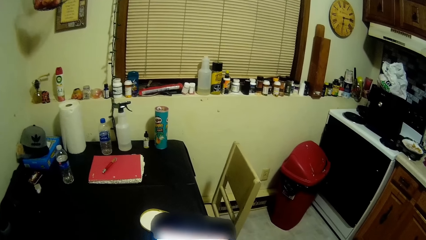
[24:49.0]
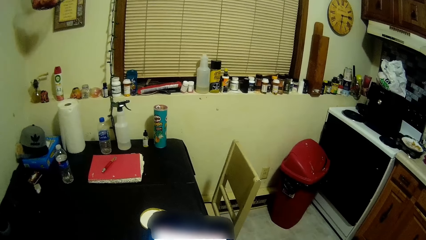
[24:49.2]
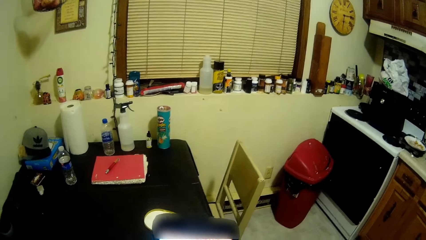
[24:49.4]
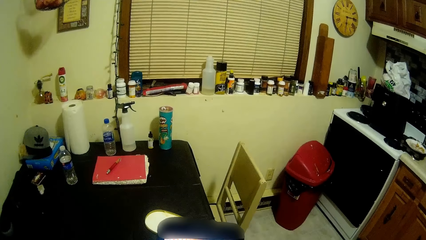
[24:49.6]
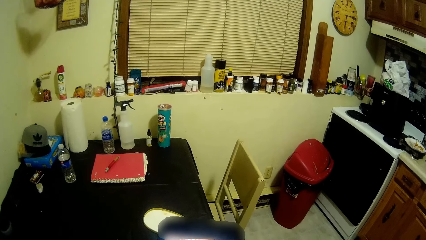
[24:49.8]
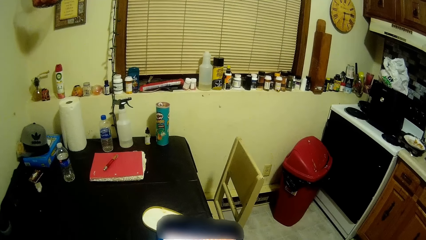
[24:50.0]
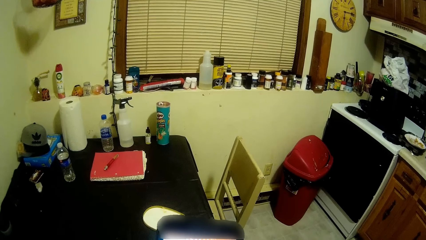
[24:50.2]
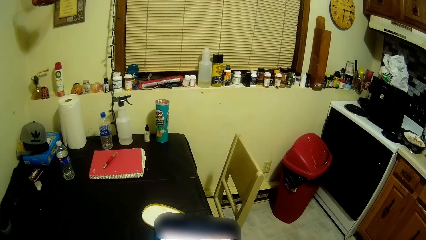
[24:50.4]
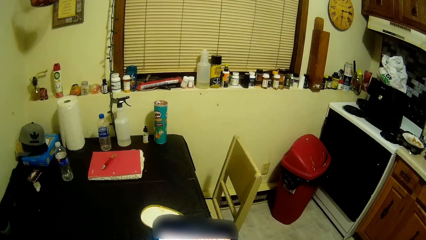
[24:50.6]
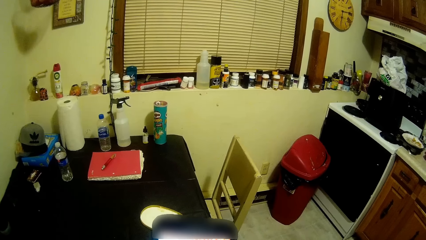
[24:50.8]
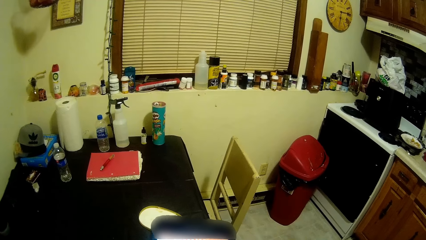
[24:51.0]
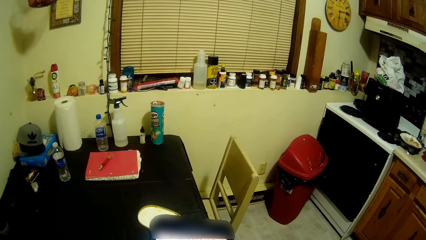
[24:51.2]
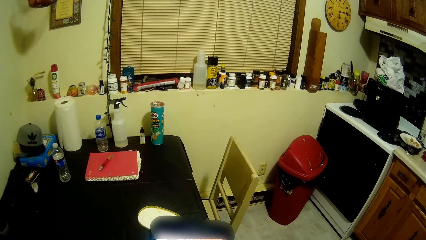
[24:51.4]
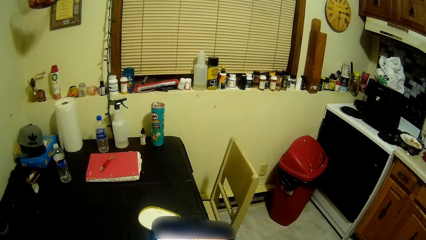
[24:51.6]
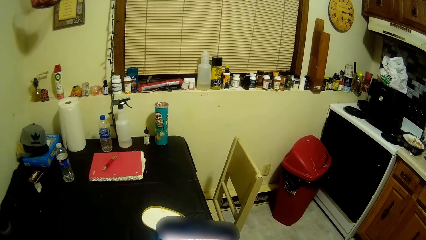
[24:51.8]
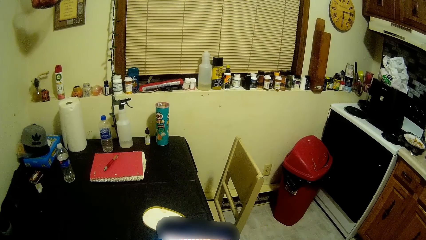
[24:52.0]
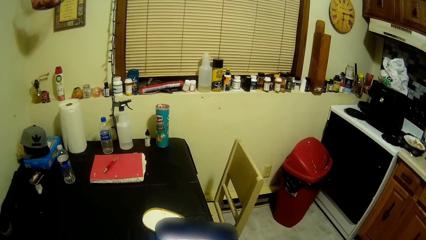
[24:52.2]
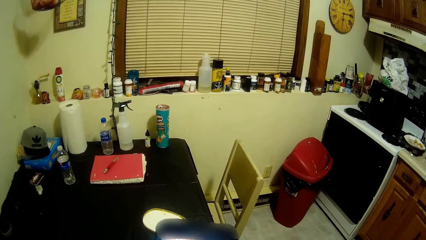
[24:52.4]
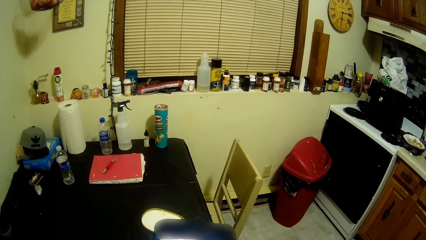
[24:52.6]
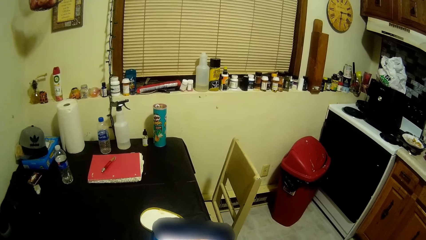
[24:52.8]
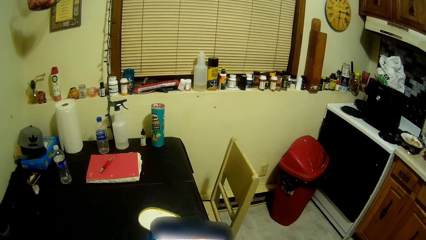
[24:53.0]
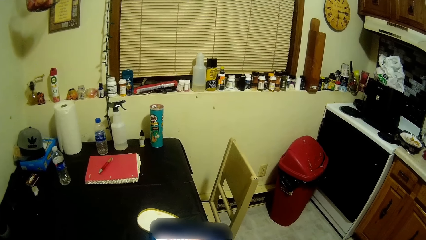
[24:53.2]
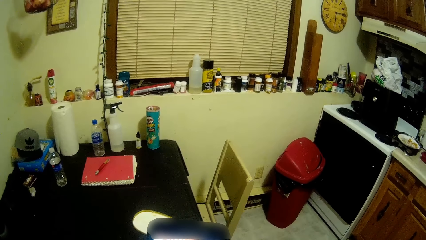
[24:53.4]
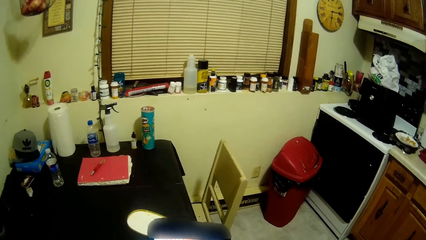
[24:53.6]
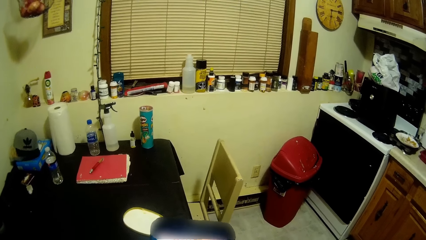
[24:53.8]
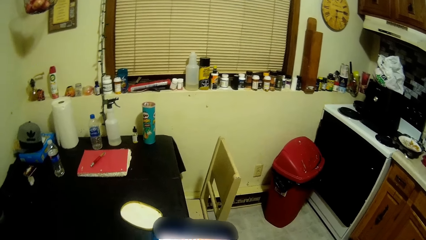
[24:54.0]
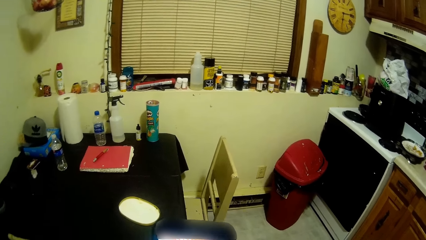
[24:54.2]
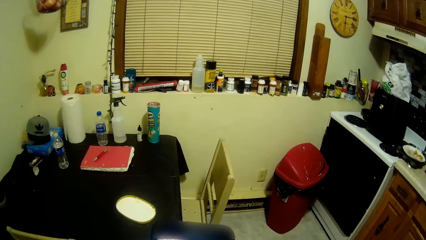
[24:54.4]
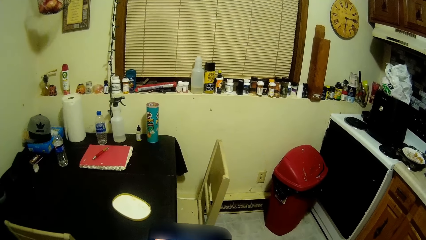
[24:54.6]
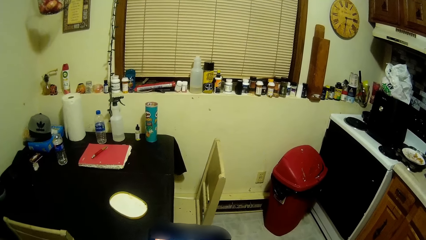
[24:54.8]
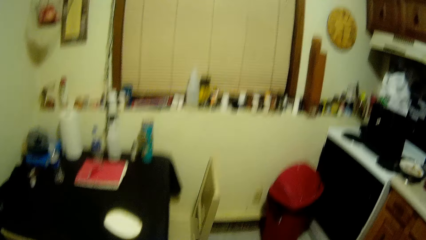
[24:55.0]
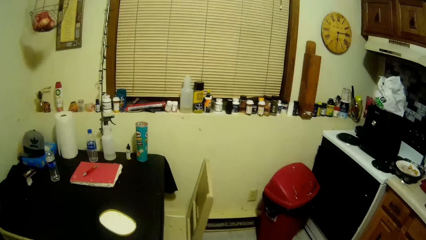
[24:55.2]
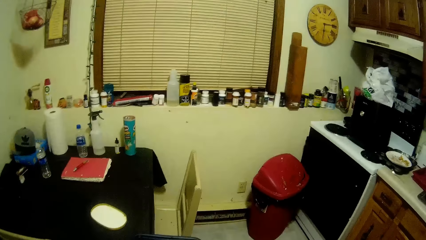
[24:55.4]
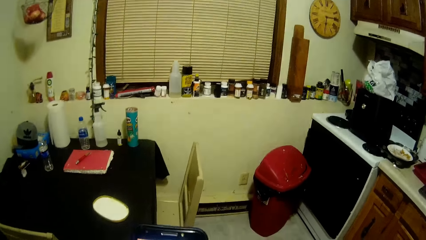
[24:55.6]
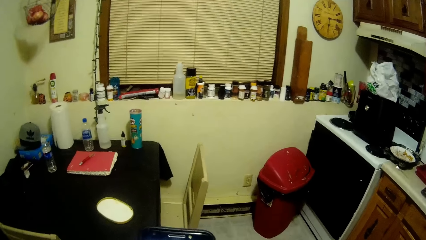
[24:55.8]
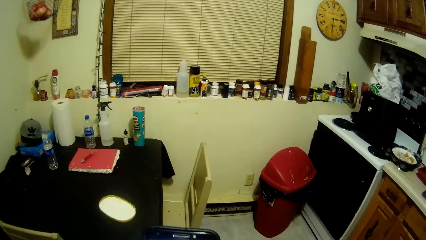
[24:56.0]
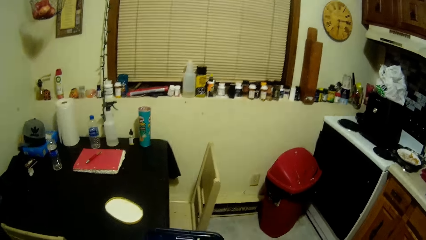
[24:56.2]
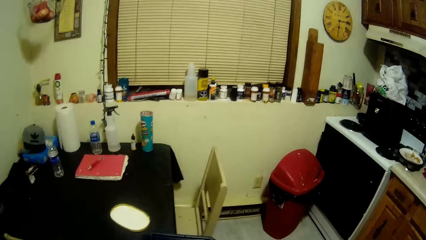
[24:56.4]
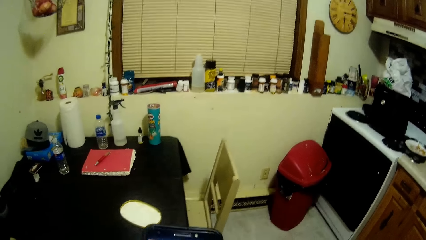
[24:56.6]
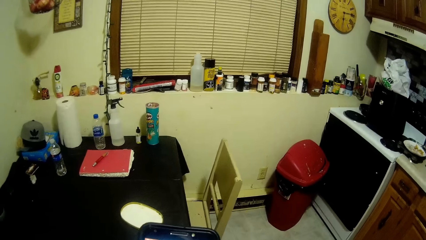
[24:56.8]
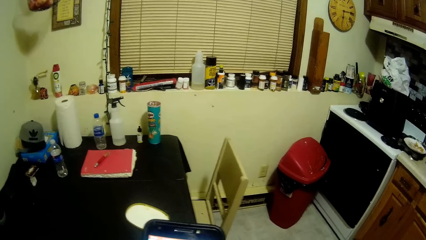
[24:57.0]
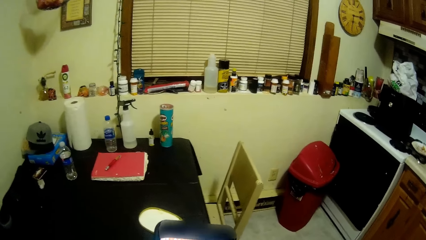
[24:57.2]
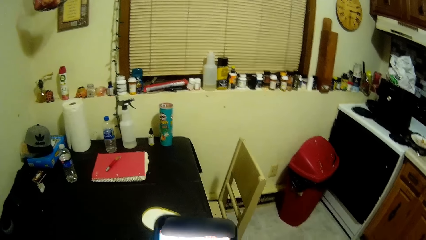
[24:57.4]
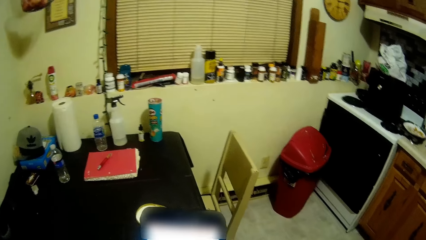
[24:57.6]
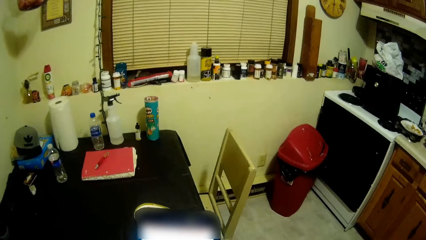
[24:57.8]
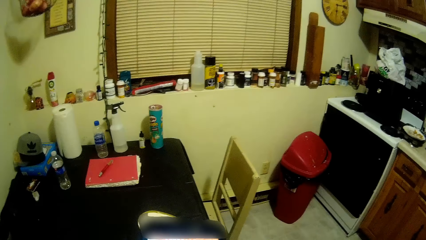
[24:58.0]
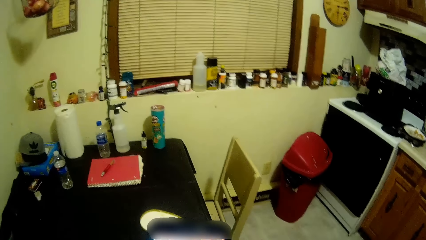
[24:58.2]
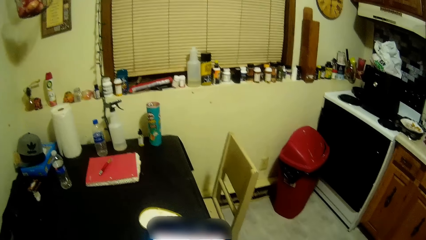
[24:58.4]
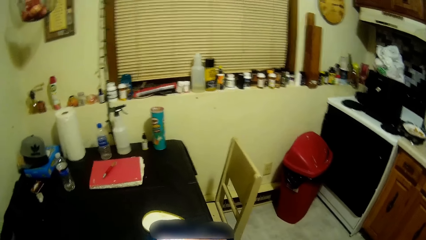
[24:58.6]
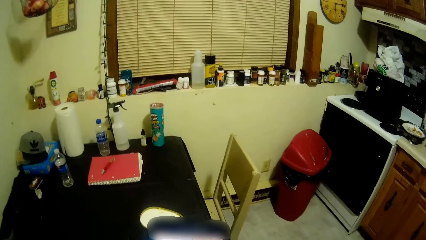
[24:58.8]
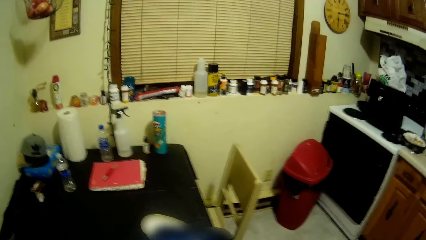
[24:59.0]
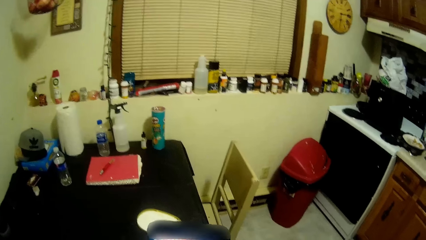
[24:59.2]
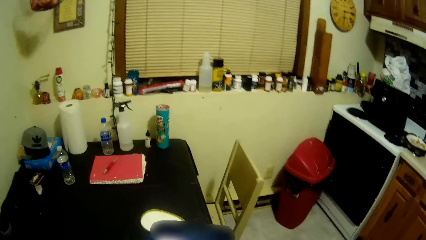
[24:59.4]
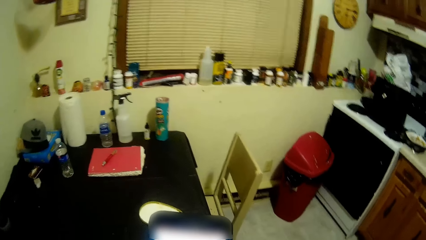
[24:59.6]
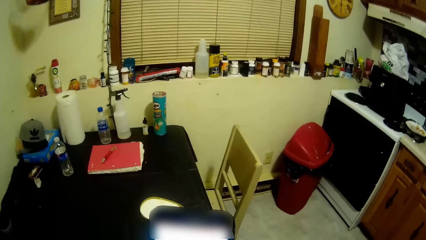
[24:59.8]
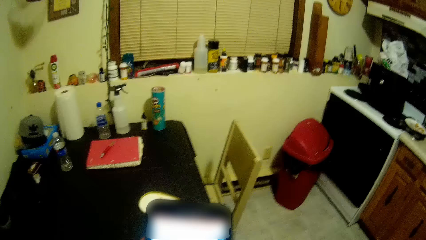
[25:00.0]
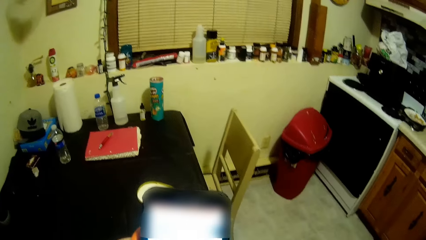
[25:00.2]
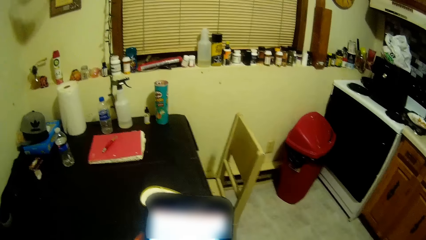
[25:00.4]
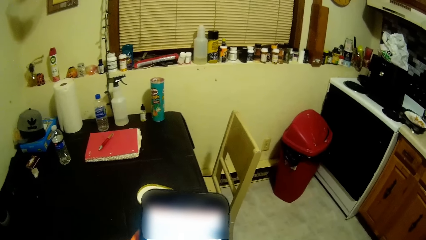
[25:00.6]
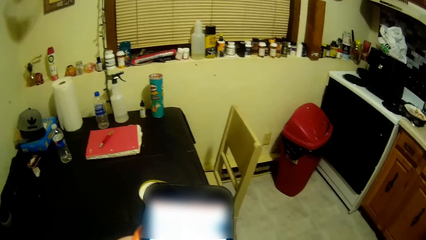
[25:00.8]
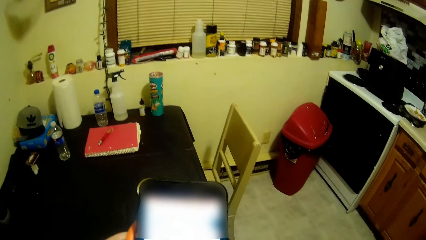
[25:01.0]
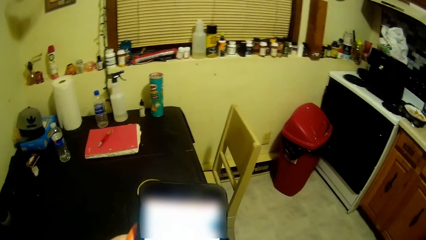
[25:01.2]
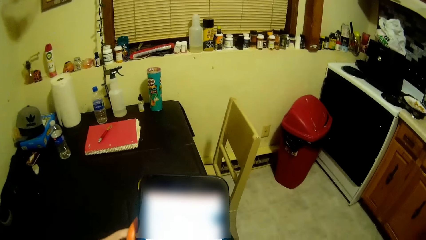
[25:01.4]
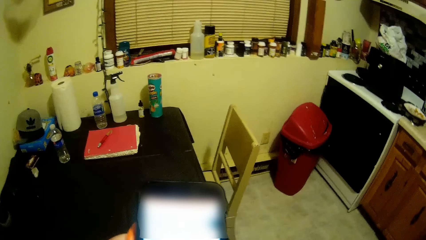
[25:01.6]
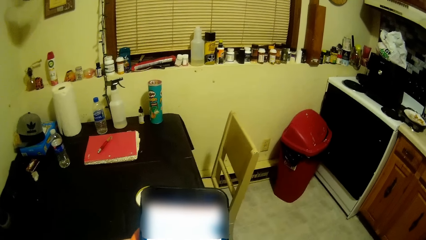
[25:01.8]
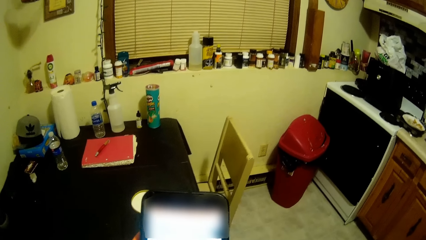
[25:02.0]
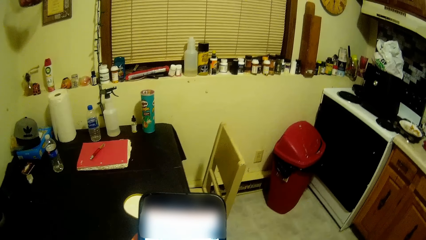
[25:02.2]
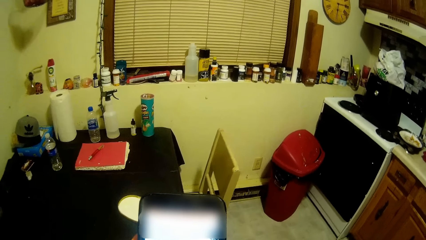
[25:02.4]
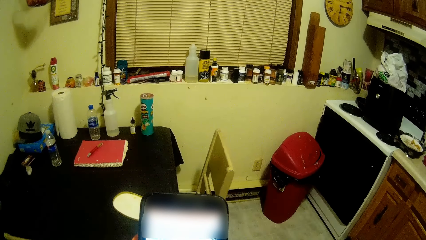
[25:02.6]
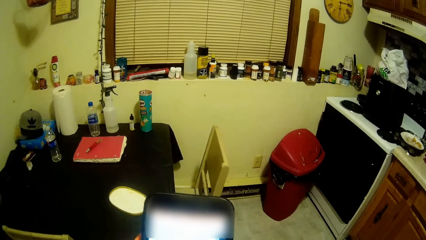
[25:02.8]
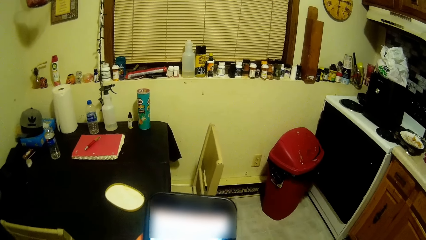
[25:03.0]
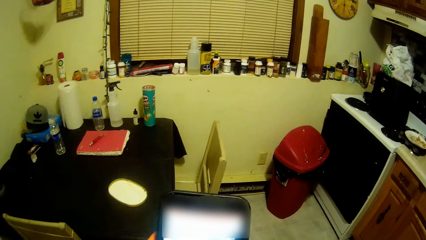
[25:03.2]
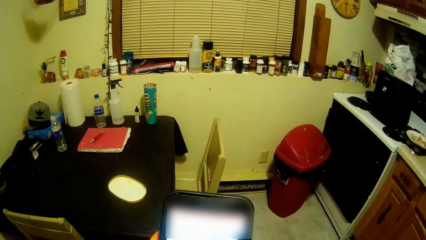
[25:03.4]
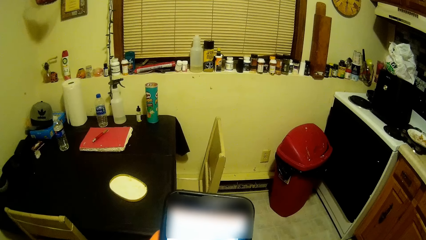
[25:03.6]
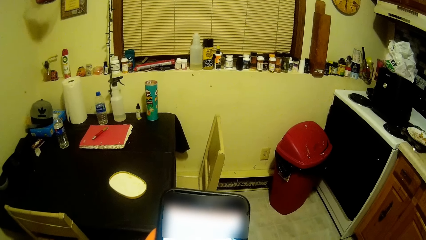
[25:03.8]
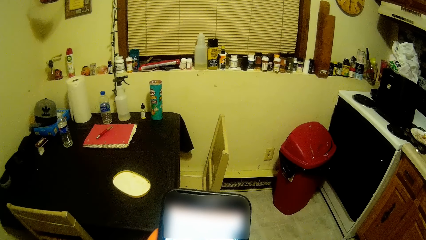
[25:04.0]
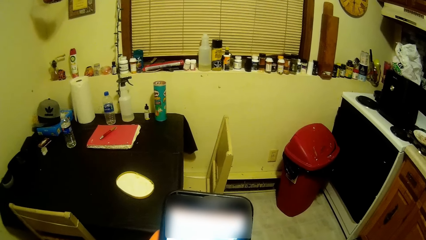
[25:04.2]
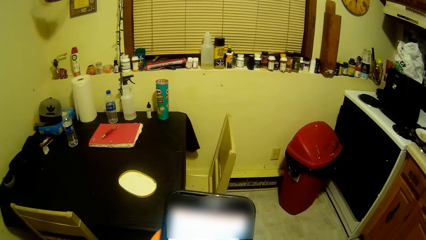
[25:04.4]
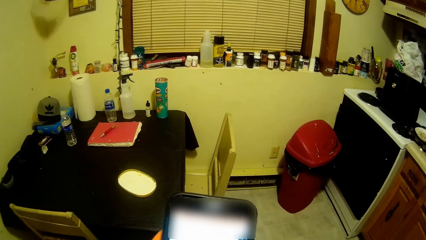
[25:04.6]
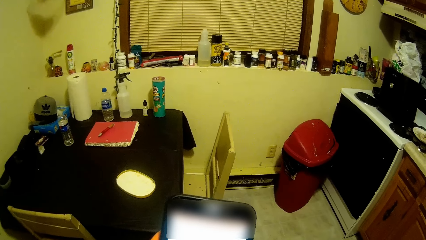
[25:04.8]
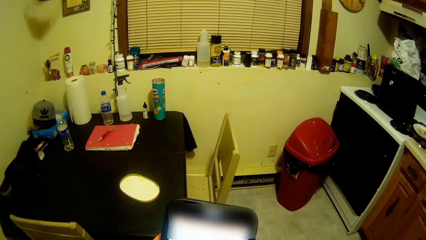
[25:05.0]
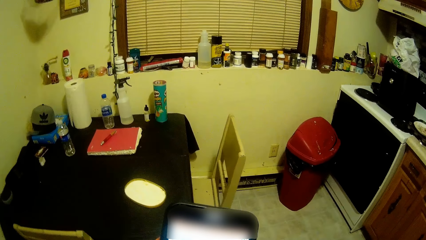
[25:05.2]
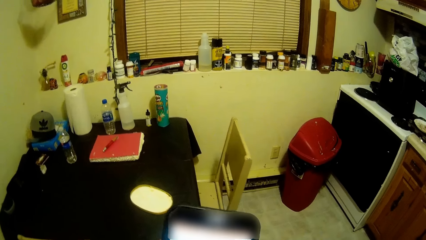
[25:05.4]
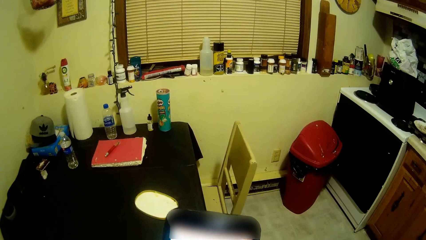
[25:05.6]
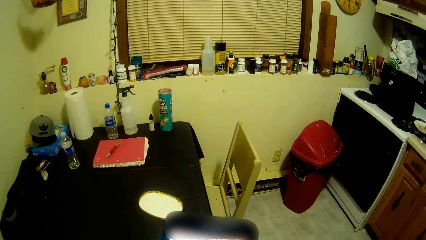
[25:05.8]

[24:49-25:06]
The camera wearer uses a phone. She reads to a man from her phone.
